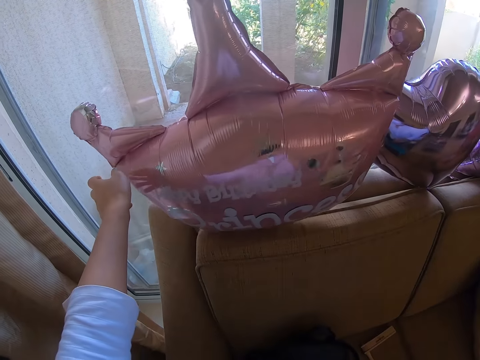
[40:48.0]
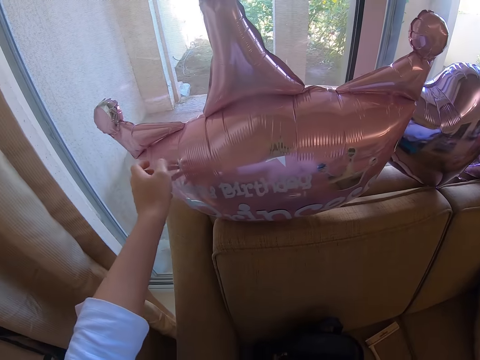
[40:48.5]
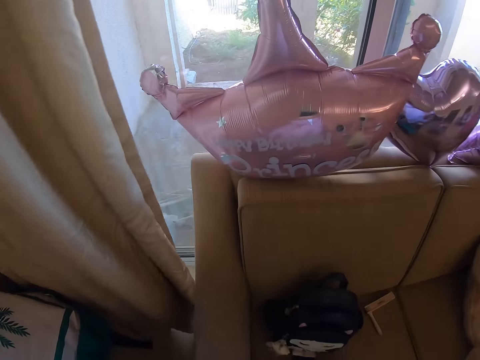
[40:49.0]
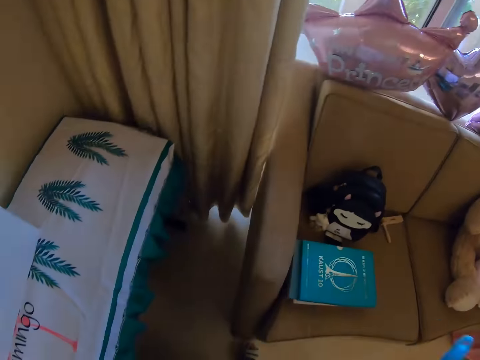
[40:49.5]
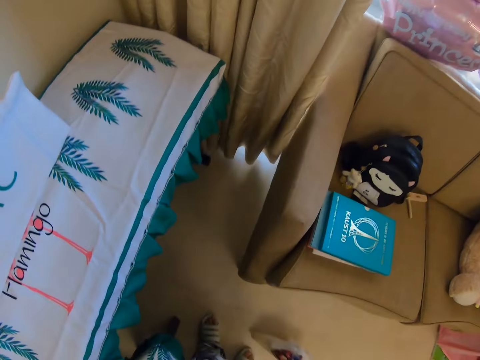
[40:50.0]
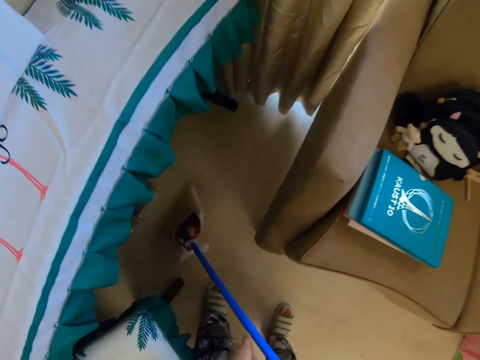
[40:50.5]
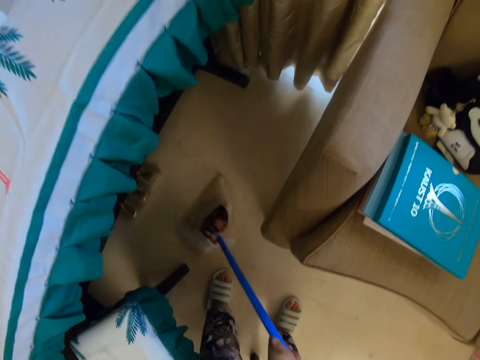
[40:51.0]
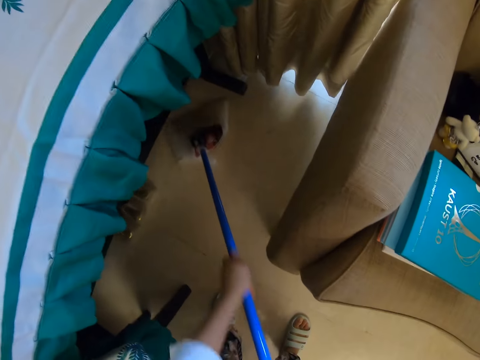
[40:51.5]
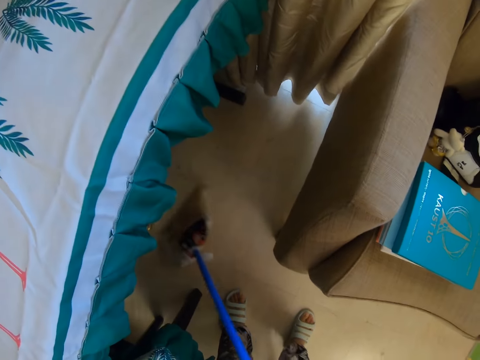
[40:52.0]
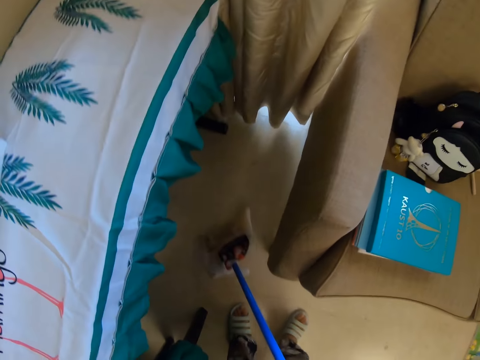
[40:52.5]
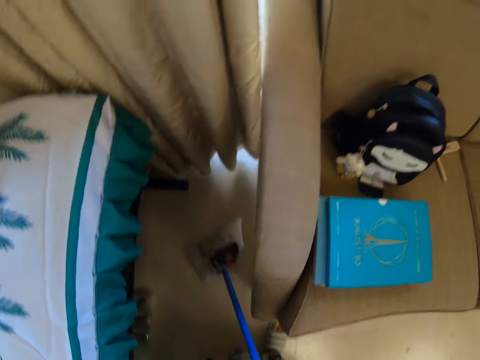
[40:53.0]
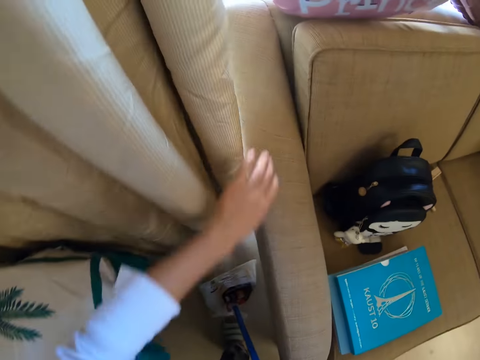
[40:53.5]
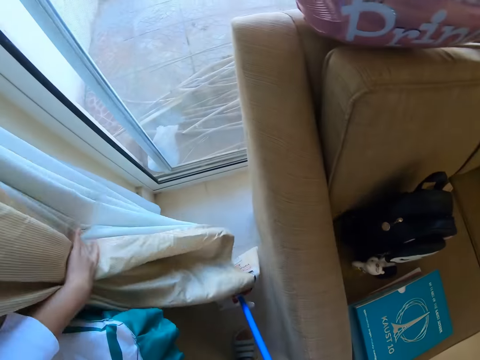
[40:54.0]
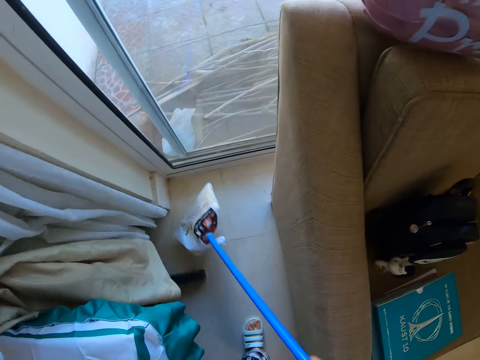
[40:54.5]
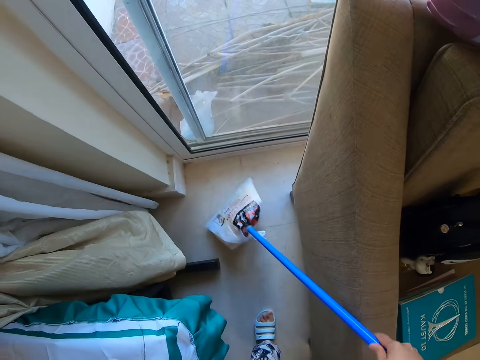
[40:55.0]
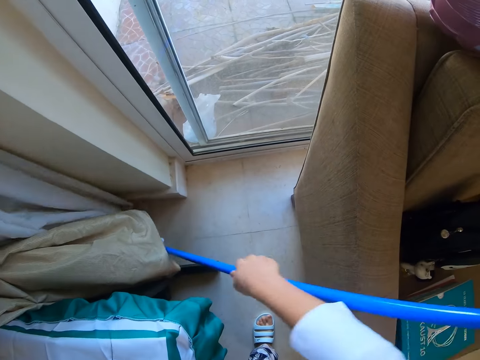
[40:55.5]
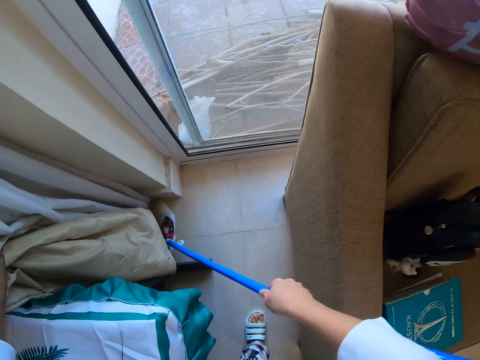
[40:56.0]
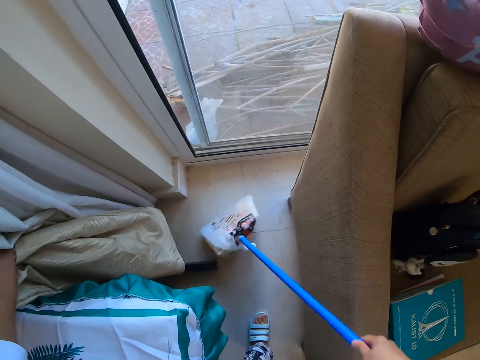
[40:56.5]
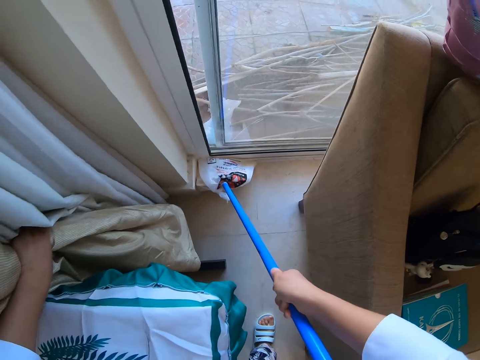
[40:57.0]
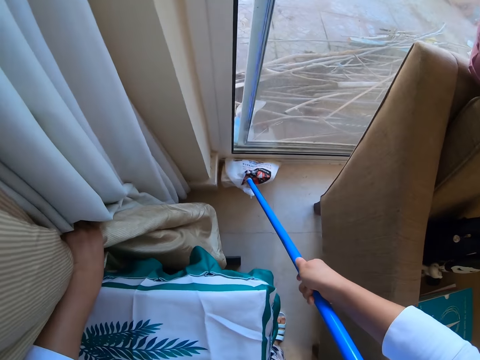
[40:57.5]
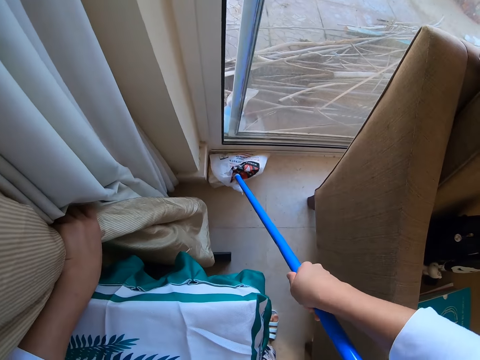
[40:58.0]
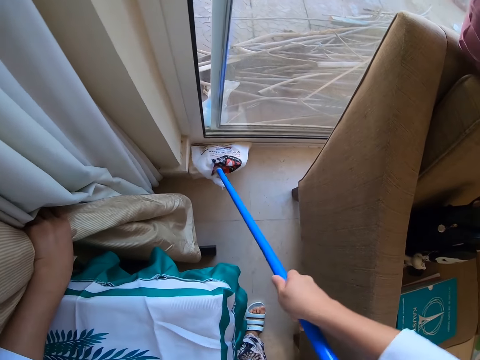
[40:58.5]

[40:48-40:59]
The camera wearer puts a foil helium balloon on a chair. They sweep the room. They walk in the room. They open a curtain. They move the curtain. They walk in the room. They sweep the room.

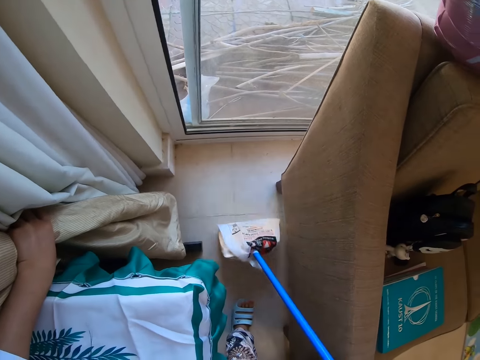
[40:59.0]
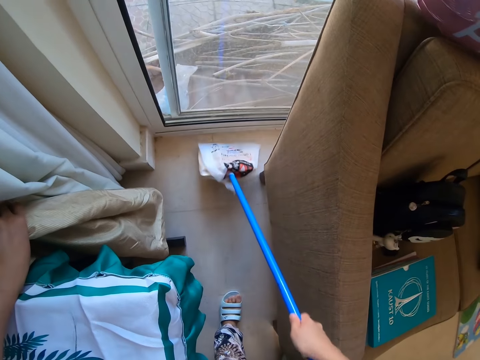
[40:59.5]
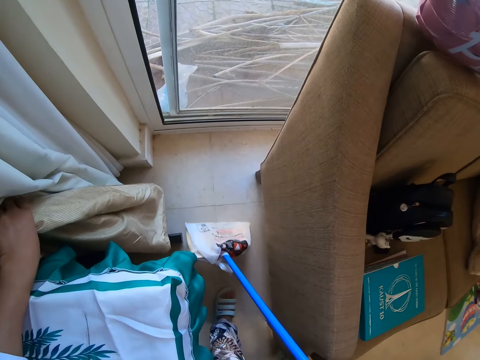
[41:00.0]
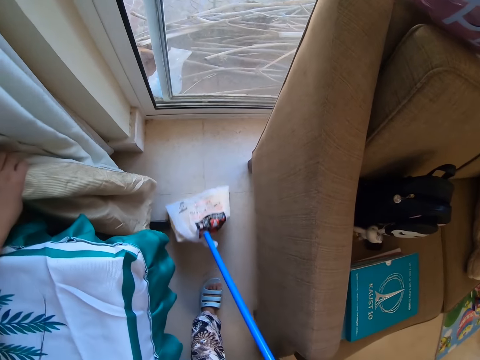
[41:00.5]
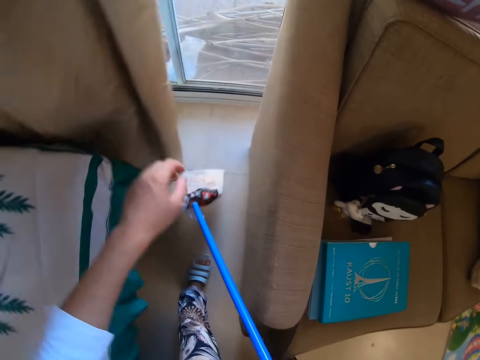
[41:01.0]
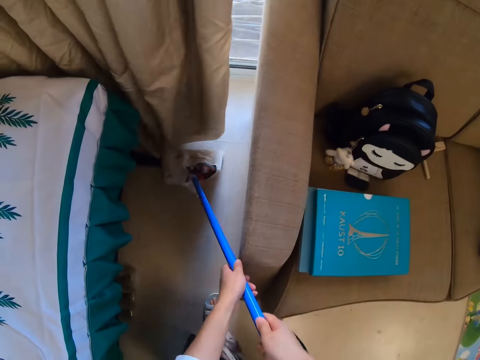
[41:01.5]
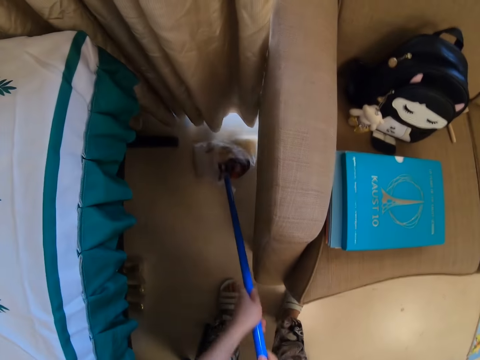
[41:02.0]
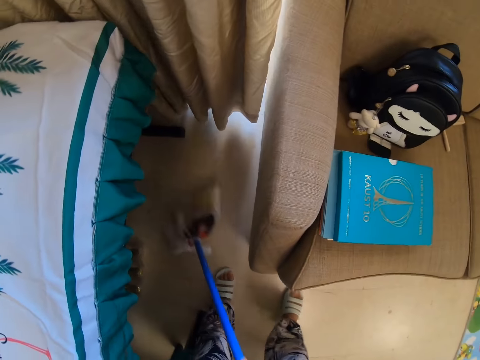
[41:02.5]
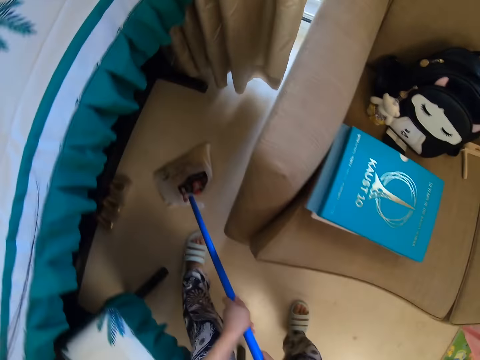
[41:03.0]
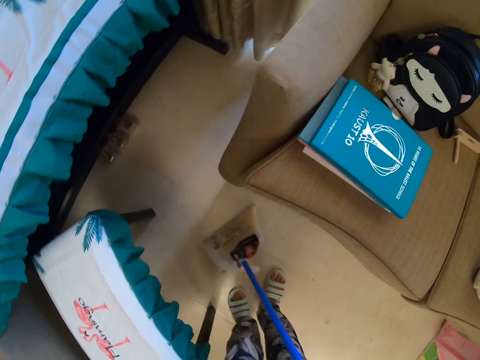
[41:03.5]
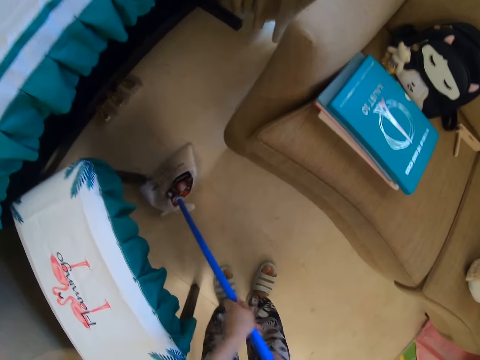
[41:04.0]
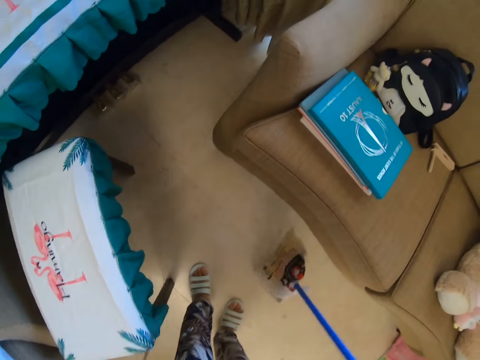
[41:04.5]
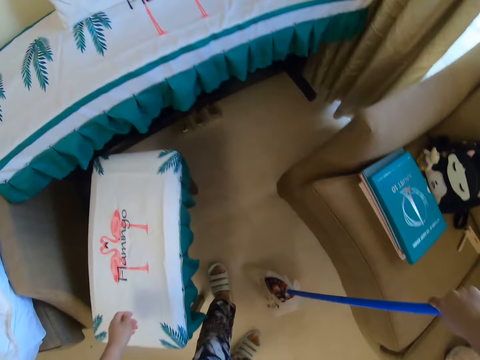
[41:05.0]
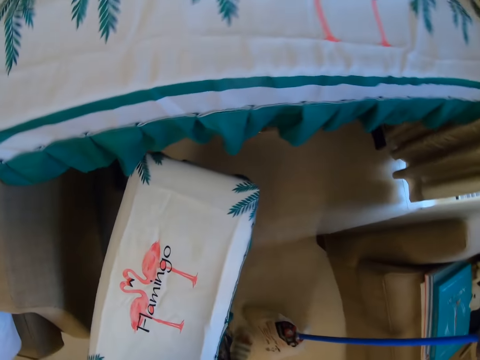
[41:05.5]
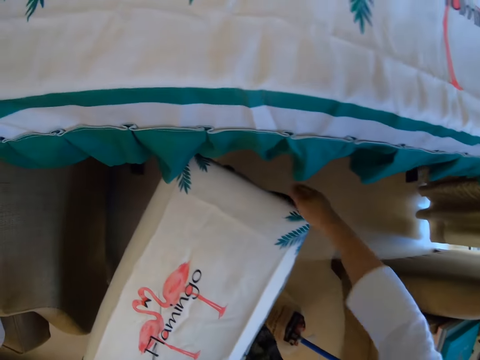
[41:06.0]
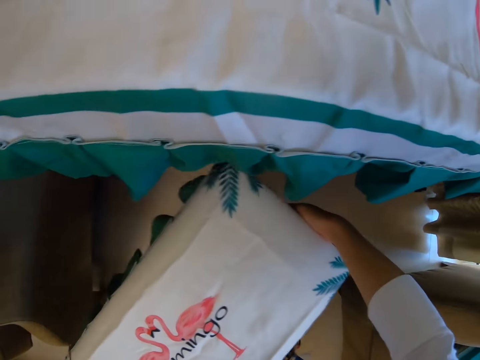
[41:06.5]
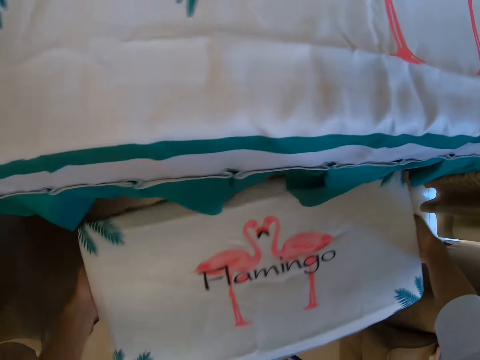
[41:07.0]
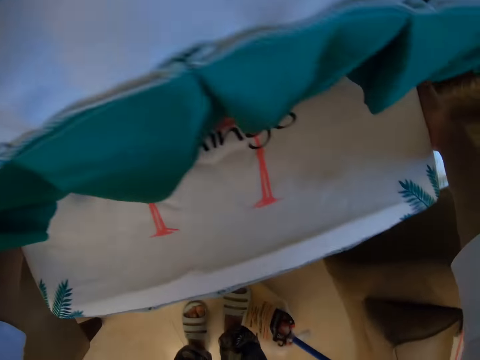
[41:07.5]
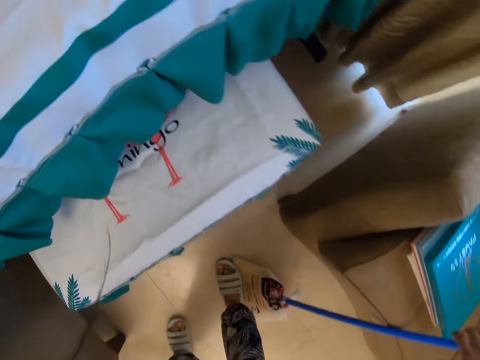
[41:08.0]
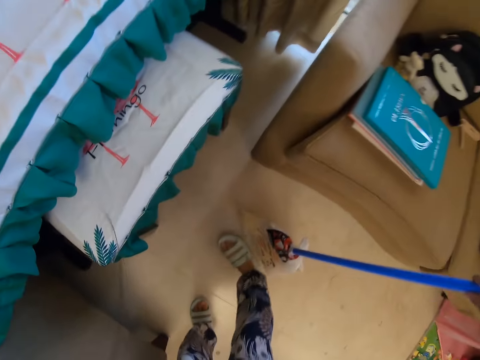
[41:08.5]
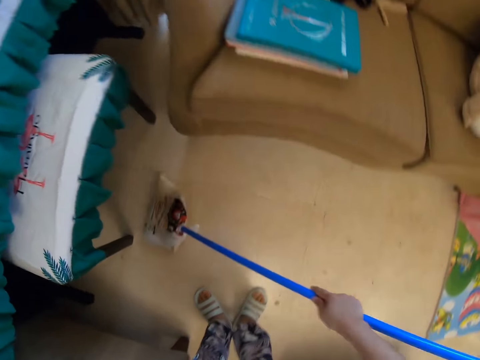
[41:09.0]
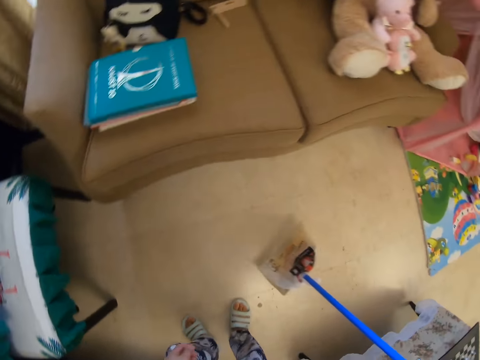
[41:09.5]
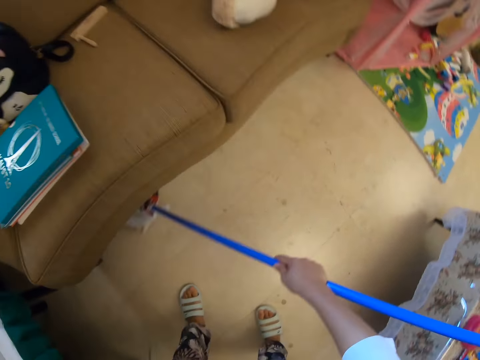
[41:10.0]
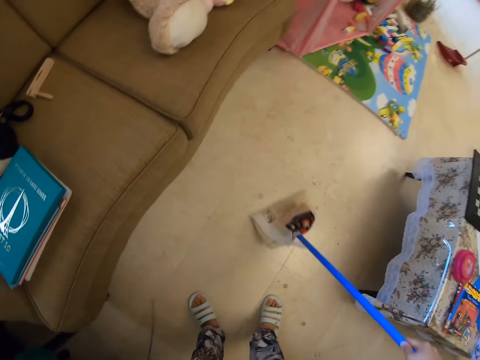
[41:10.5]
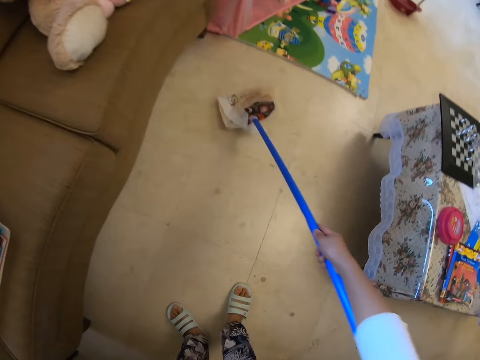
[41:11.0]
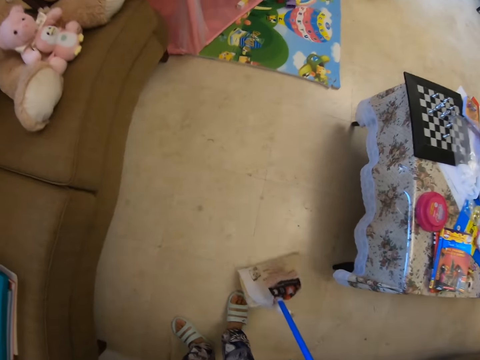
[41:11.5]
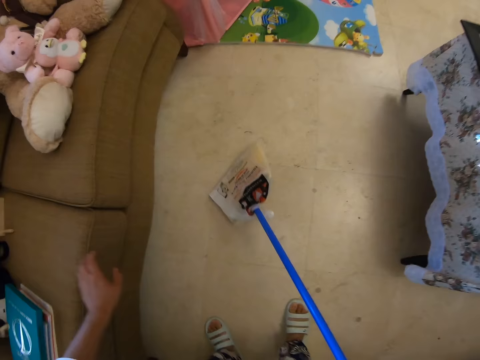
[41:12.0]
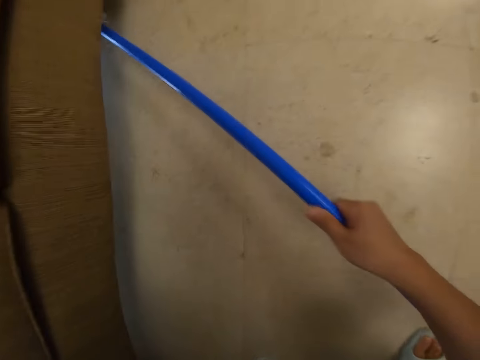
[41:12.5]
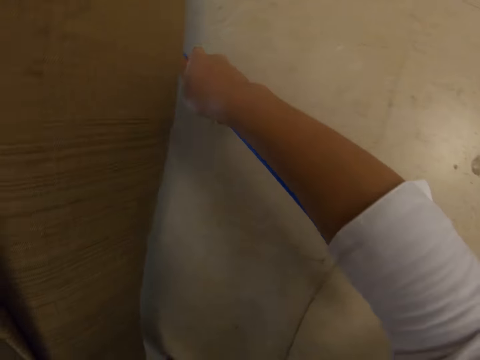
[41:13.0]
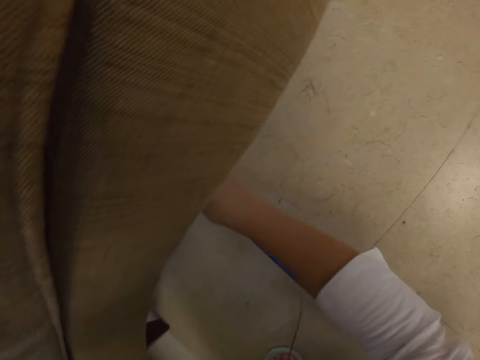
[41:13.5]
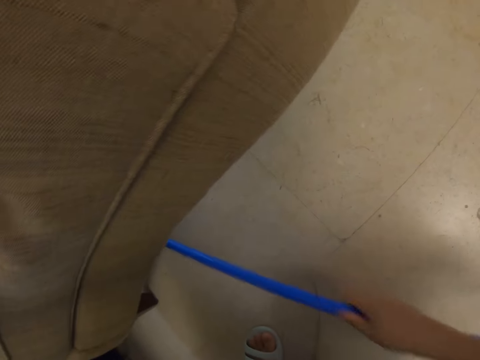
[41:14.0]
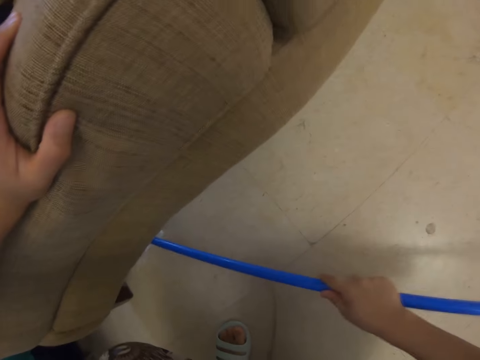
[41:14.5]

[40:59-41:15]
The camera wearer sweeps the room. They move a stool. They carry the stool. They take a bristle broom. They sweep the room.
